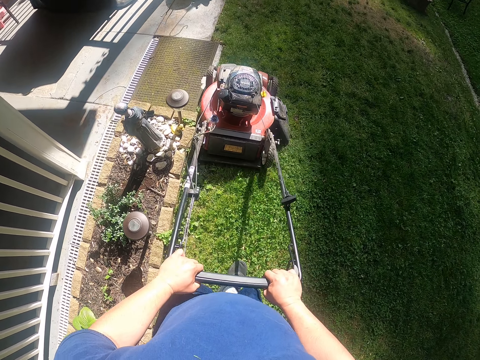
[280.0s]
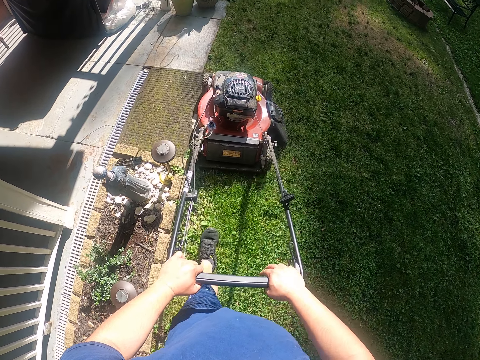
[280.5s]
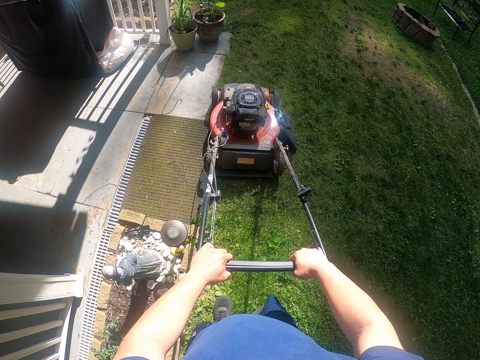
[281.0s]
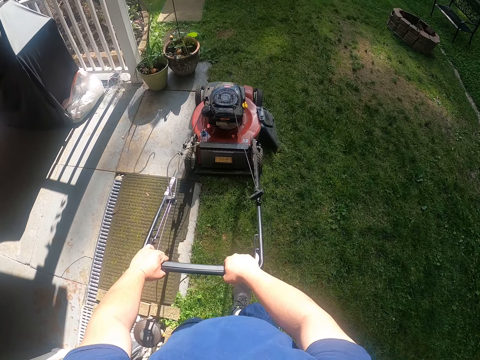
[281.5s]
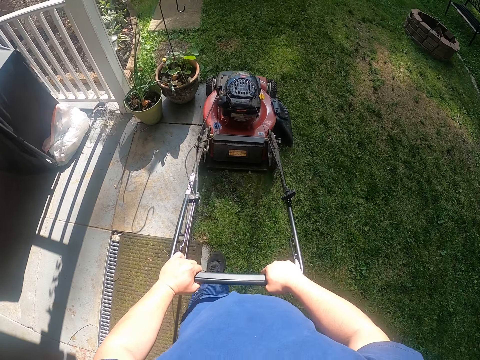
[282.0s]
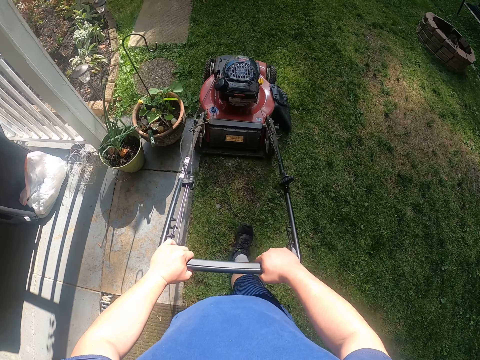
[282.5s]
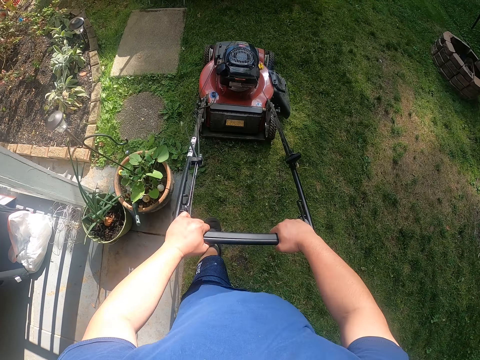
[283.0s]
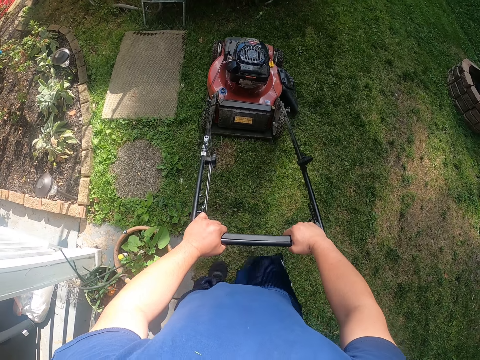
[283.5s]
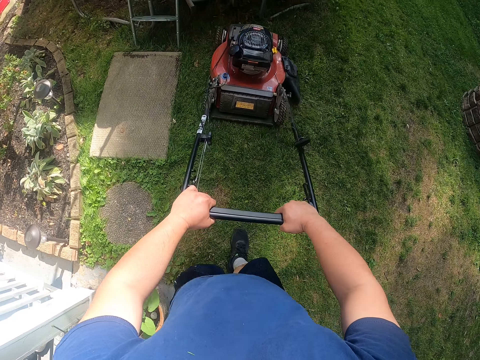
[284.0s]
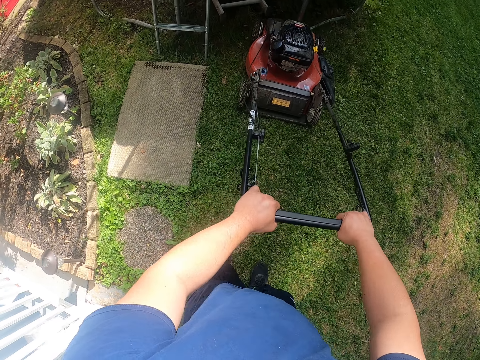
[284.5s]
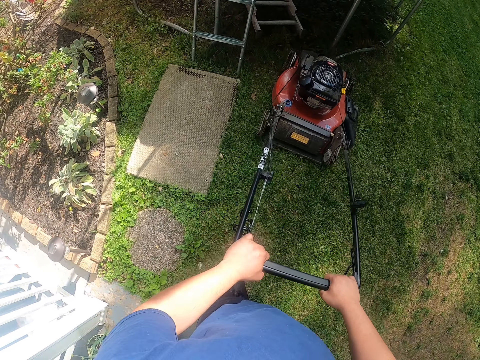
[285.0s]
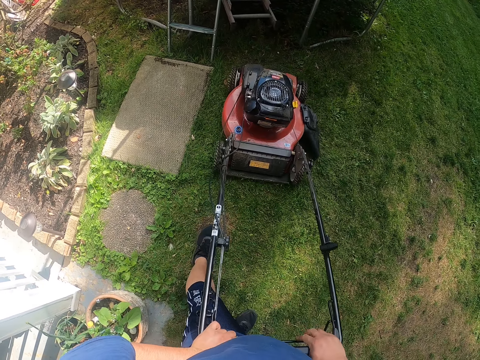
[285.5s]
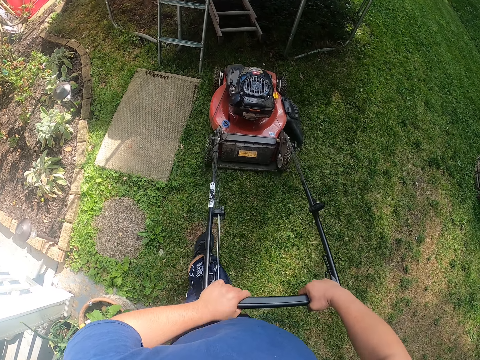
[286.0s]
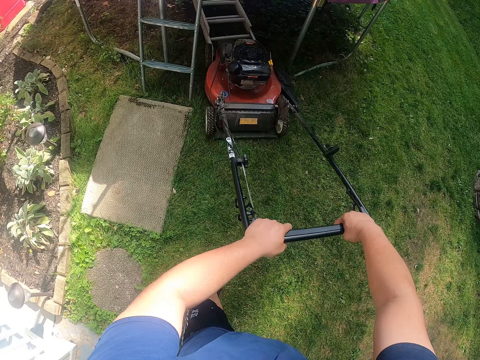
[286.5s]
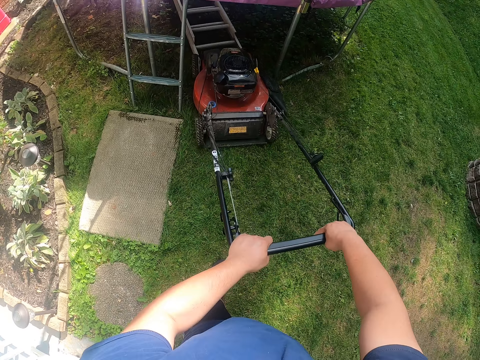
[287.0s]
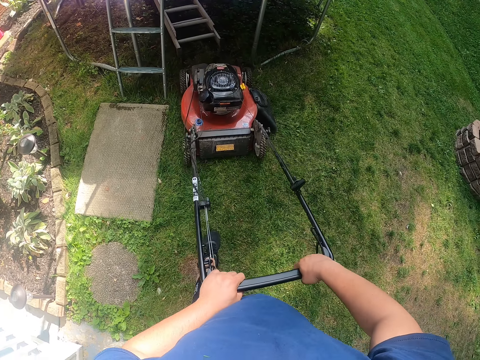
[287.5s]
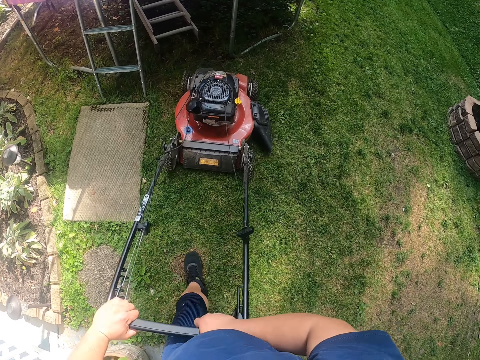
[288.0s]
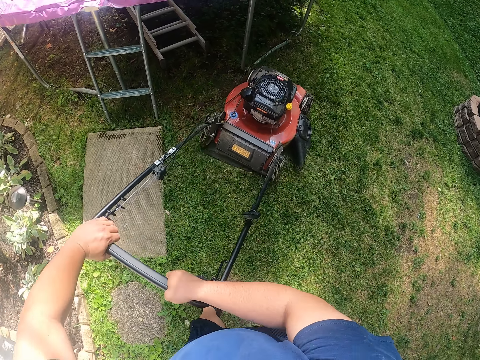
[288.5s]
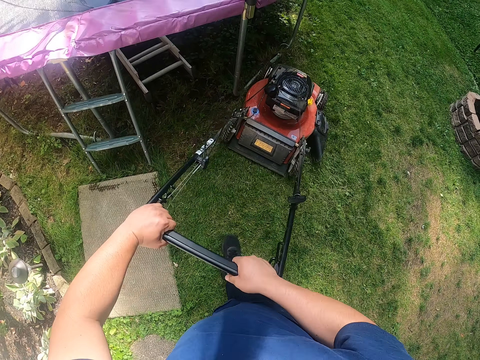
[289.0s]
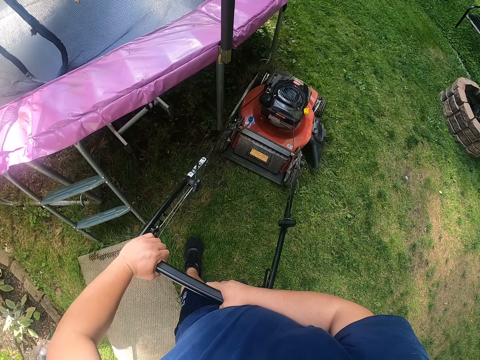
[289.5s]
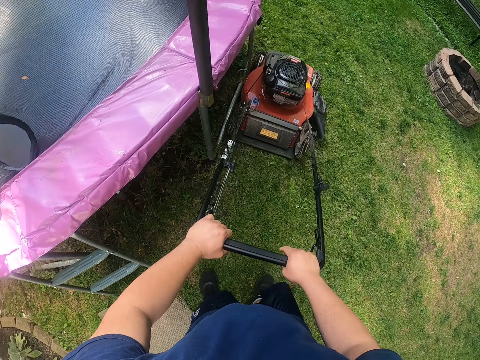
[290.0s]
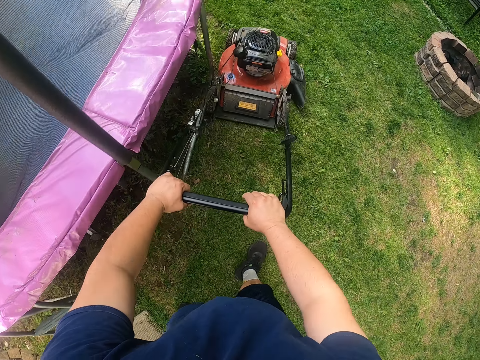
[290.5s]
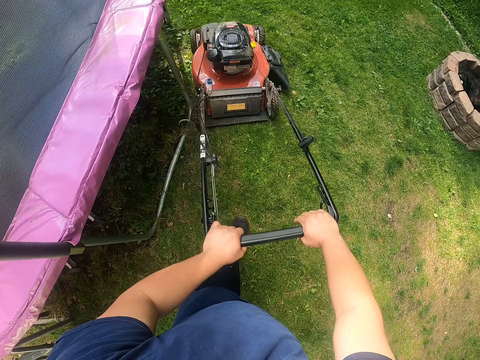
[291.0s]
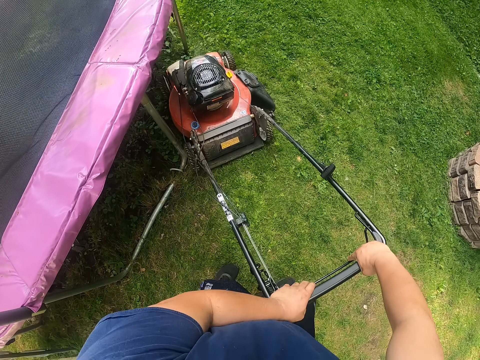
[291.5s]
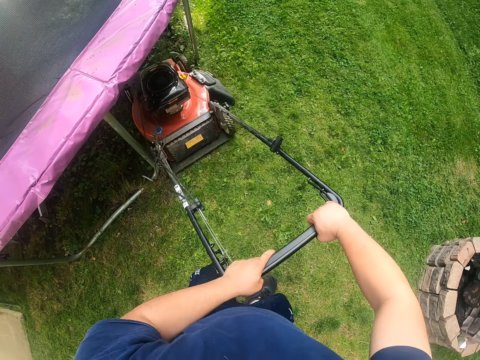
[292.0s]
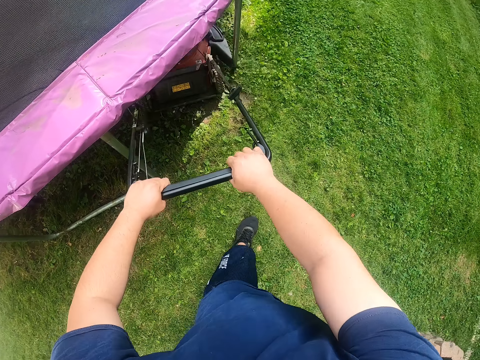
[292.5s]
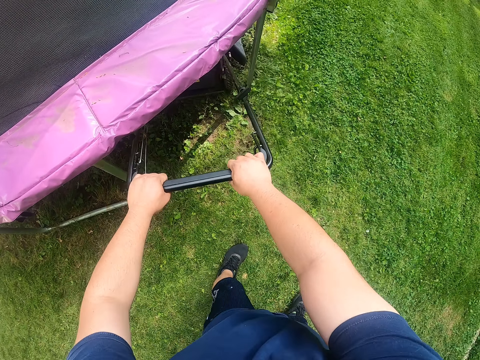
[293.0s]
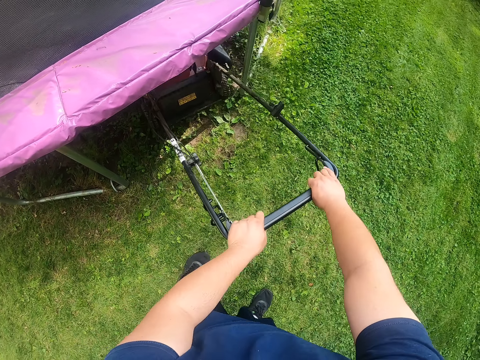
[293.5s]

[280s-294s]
The camera wearer hits a ladder on the grass with the lawn mower. They mow the grass with the lawn mower.

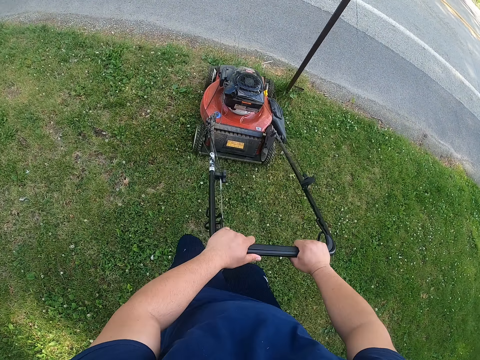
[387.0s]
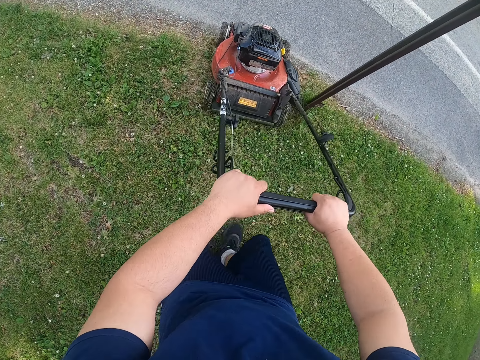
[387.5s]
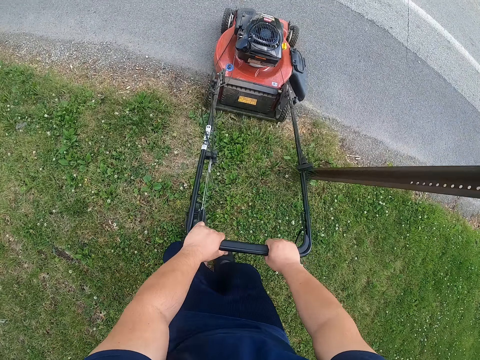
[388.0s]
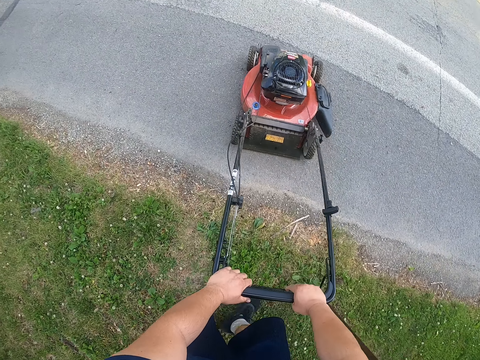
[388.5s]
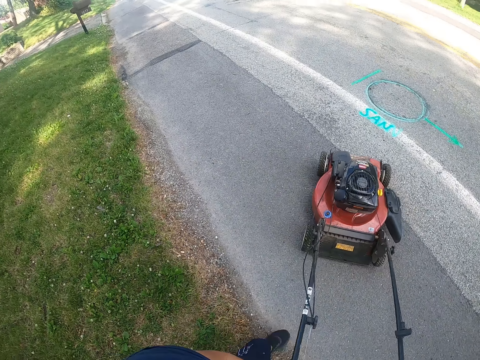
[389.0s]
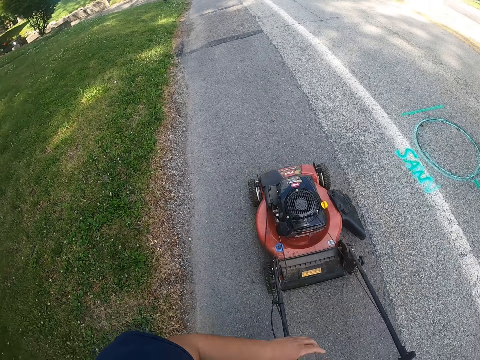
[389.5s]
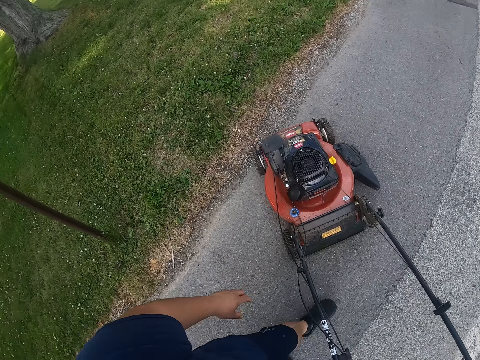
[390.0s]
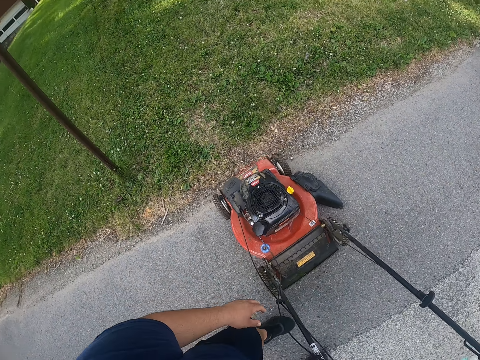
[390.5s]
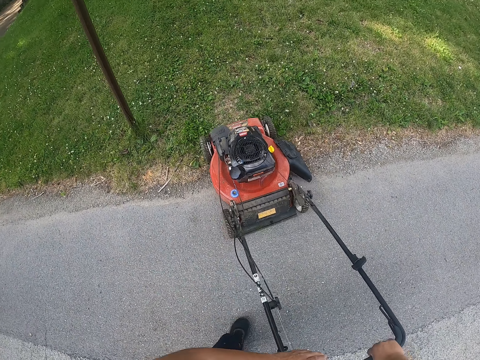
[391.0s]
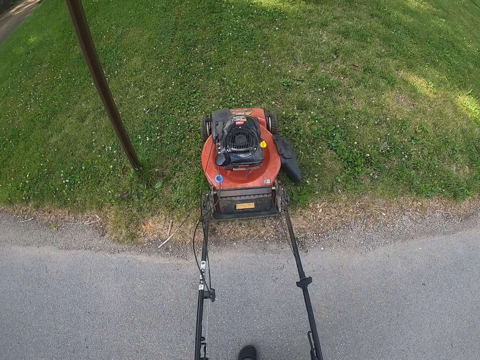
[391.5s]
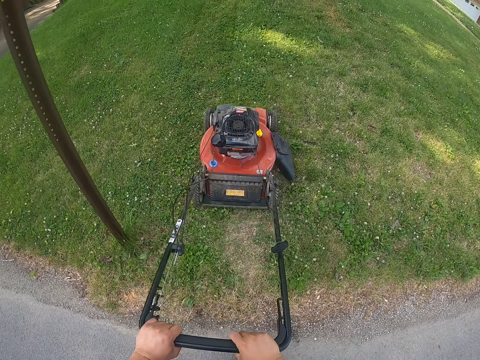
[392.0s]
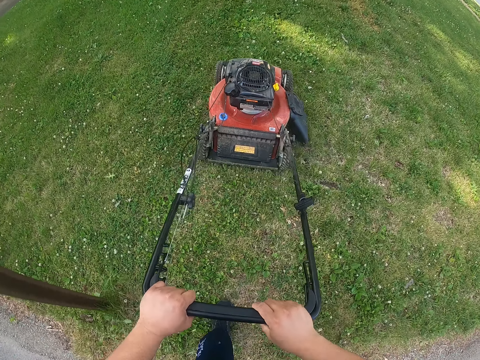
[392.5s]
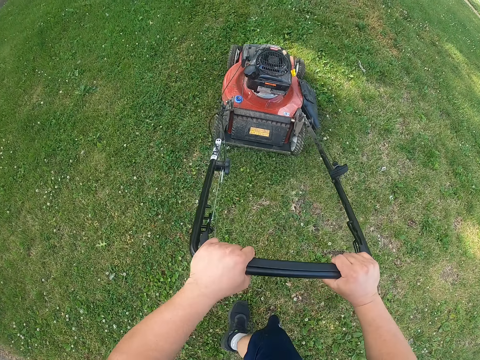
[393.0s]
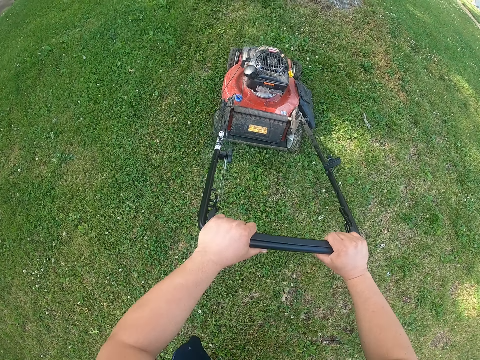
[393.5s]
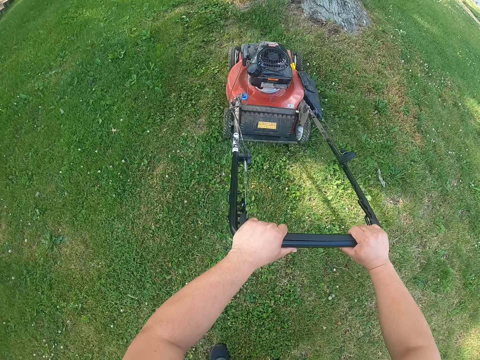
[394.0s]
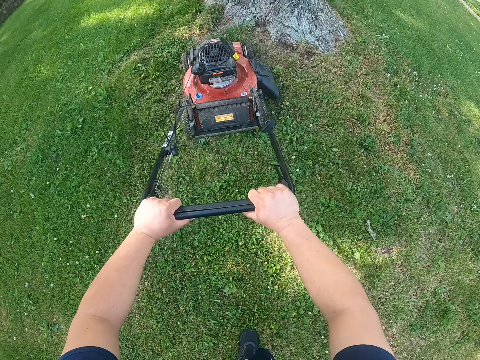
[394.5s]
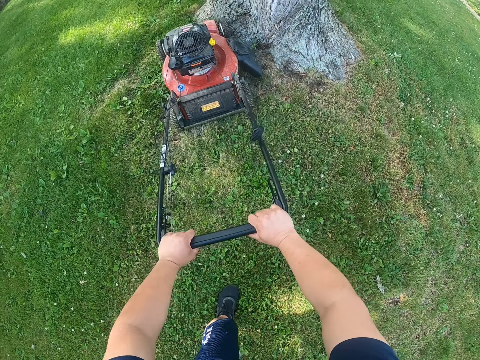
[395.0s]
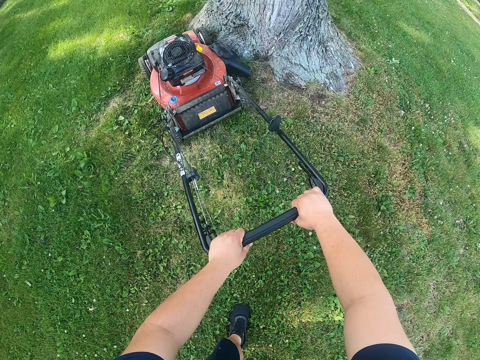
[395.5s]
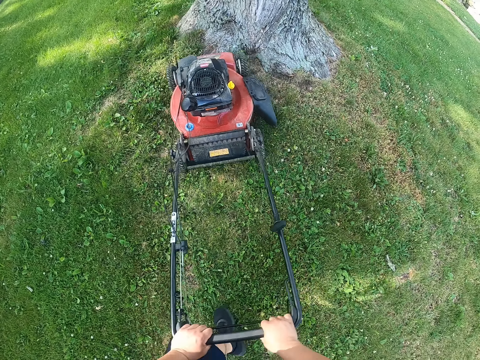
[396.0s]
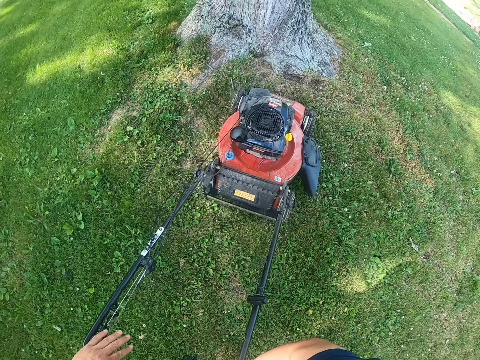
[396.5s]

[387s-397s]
The camera wearer walks on the tarmac road with the lawn mower. They cut grass with the lawn mower.
